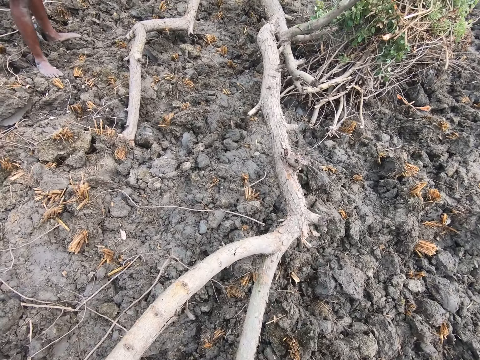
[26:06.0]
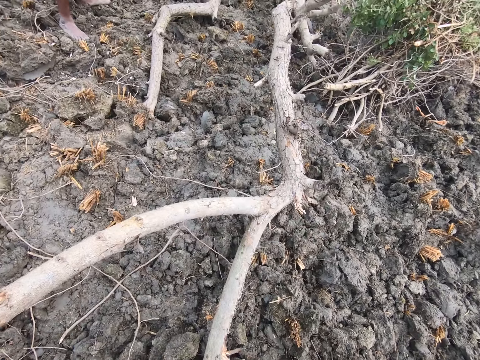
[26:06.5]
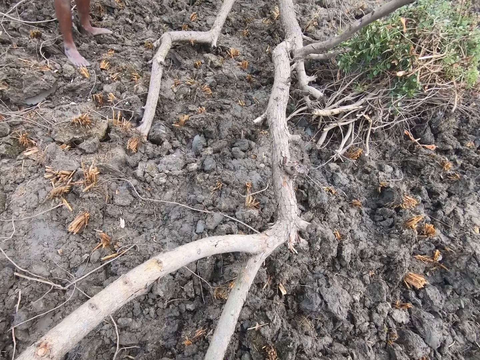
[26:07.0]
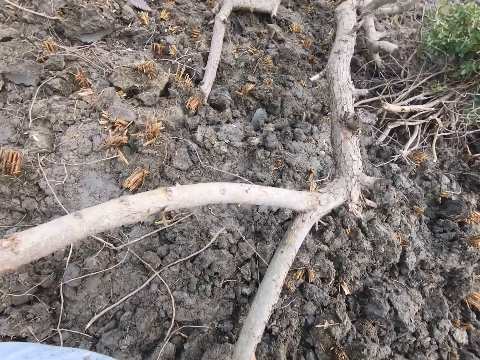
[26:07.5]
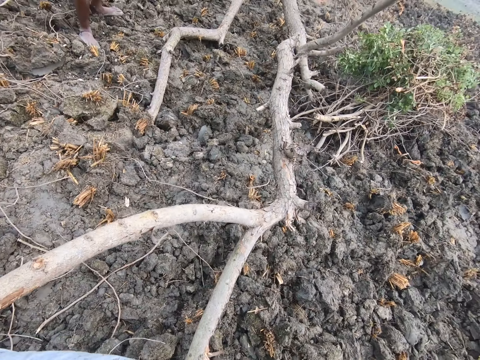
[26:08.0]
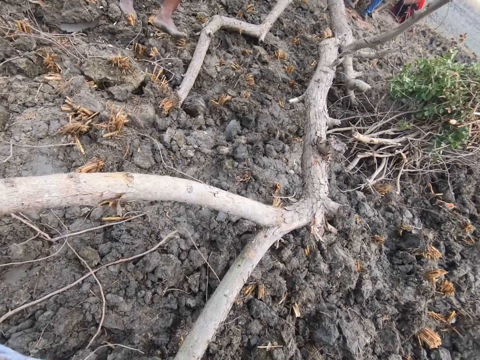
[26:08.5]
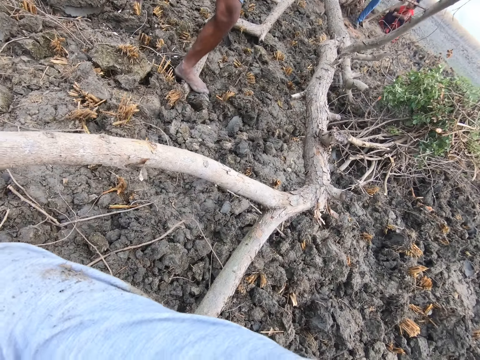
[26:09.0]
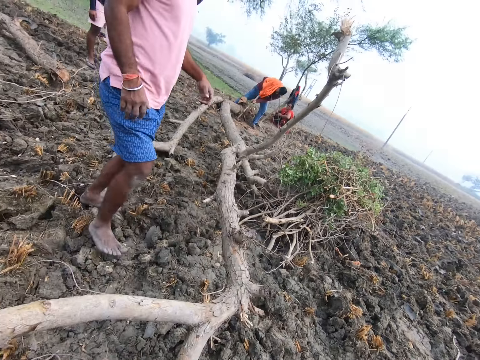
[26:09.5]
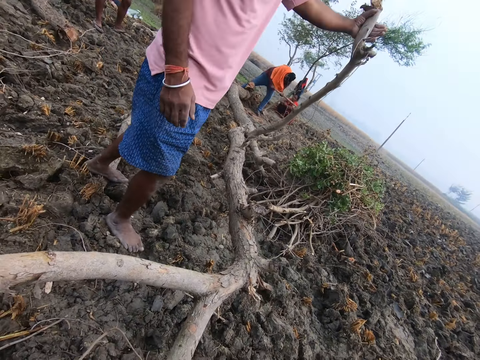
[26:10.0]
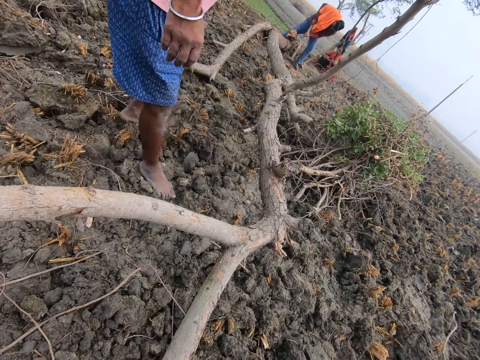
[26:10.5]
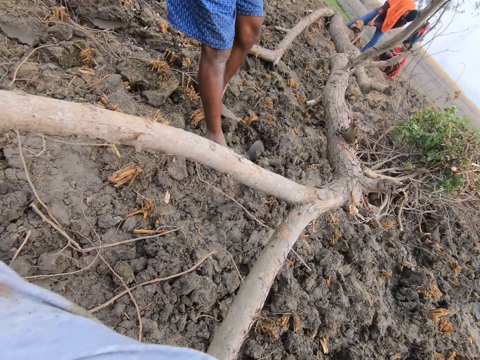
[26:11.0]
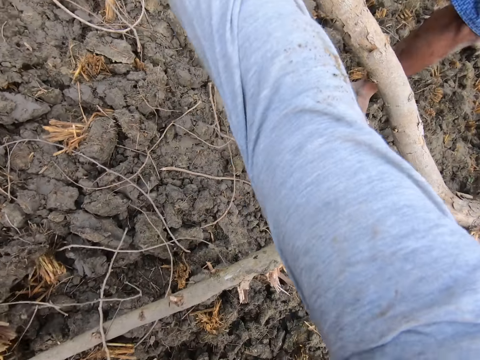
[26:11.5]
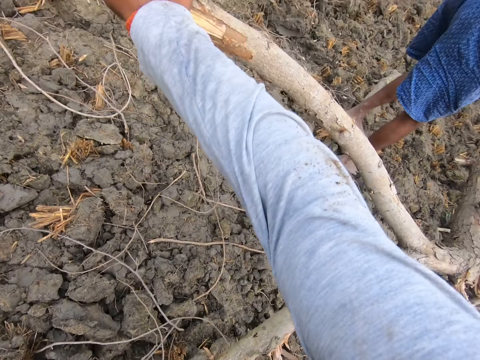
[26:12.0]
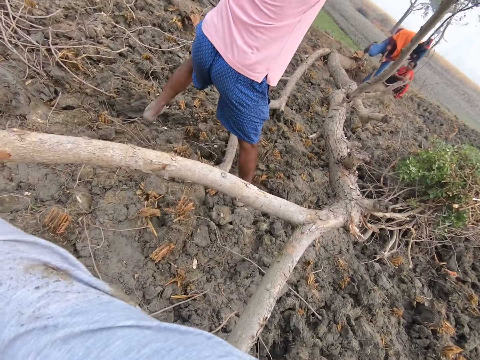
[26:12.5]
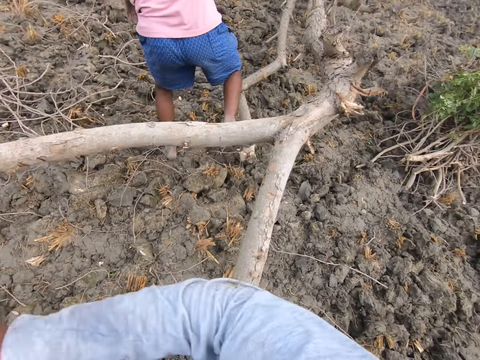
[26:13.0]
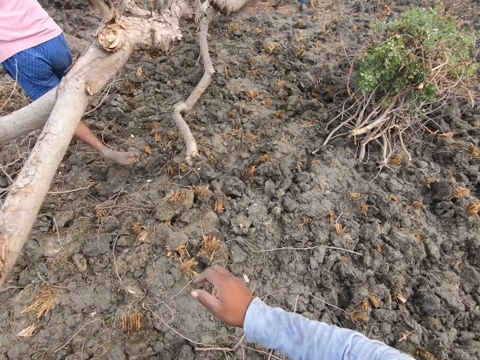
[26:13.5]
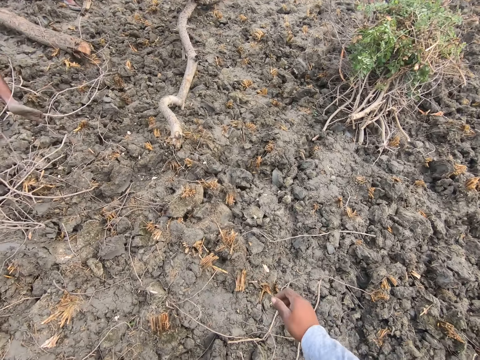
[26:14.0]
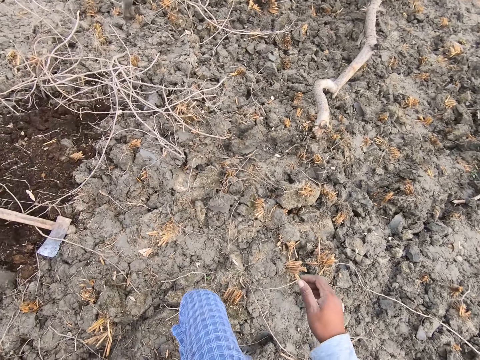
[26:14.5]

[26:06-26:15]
A man straightens a dry tree on the ground. The man pulls the tree with his left hand. The camera wearer pushes the dry tree on the ground.

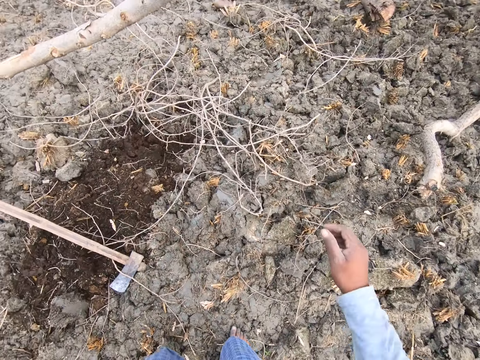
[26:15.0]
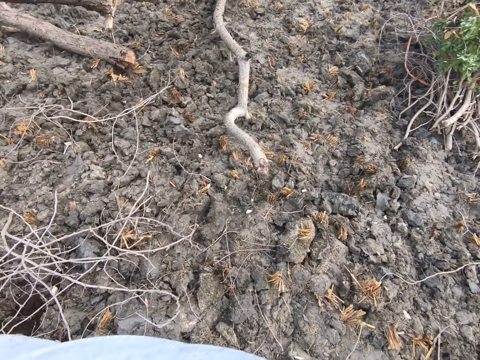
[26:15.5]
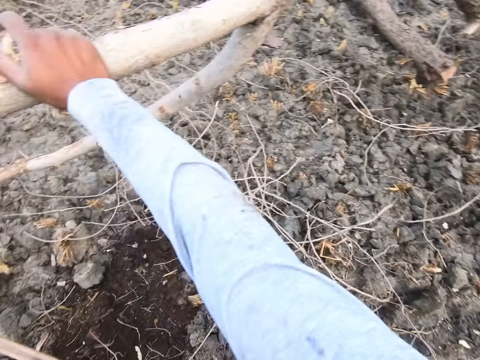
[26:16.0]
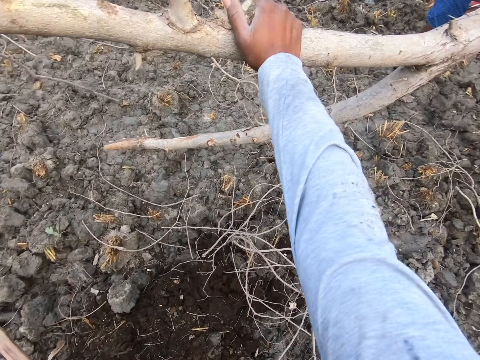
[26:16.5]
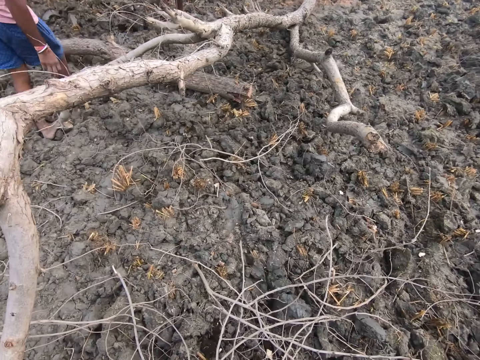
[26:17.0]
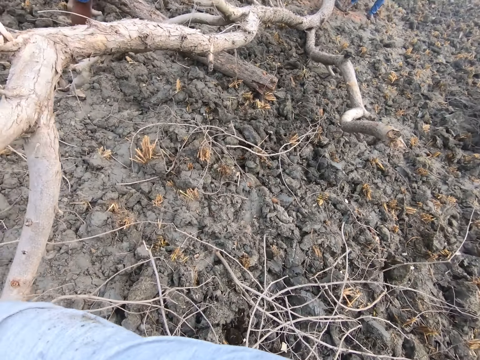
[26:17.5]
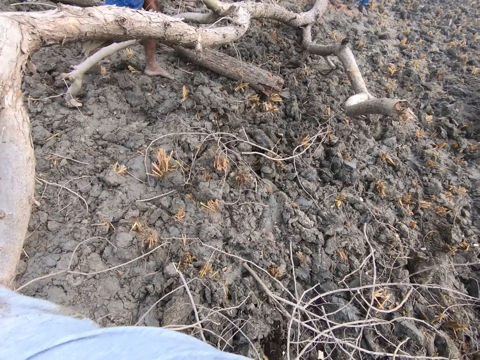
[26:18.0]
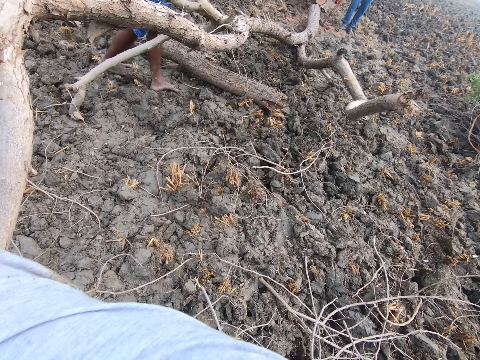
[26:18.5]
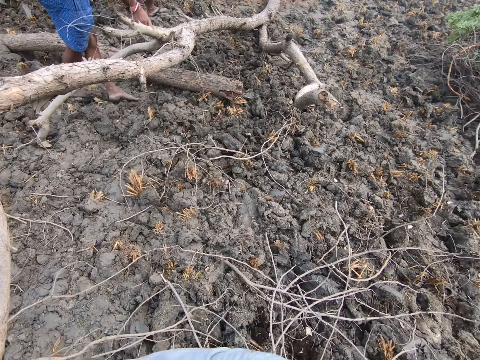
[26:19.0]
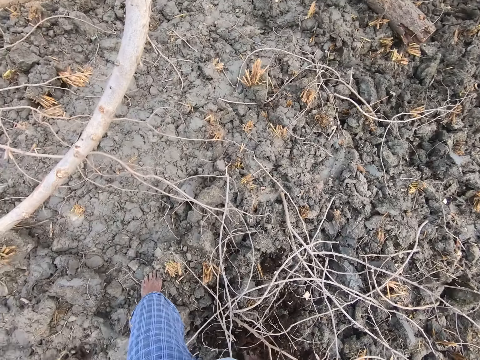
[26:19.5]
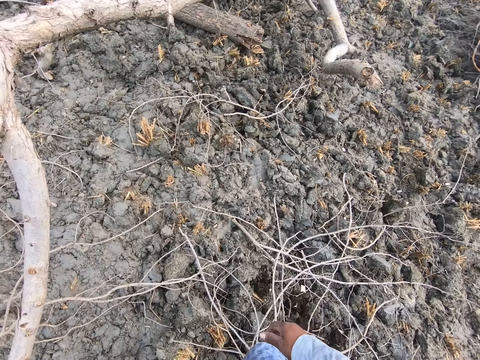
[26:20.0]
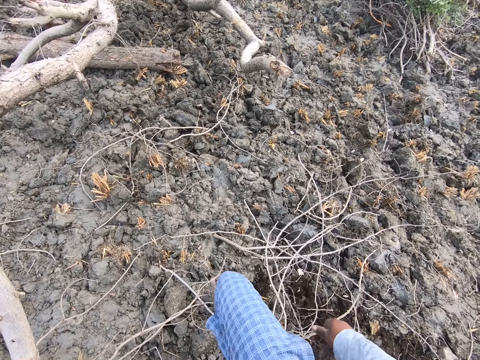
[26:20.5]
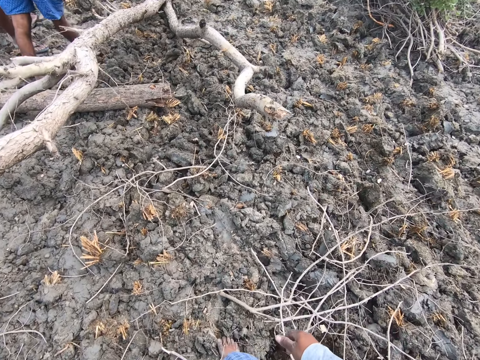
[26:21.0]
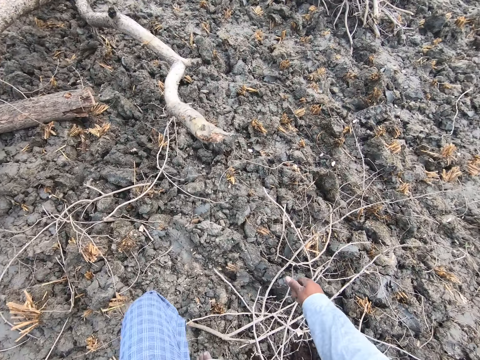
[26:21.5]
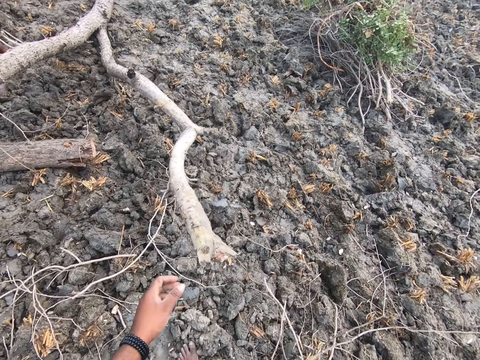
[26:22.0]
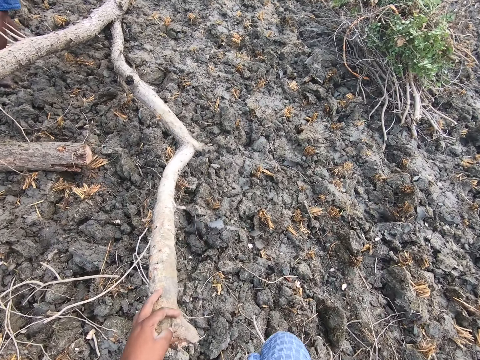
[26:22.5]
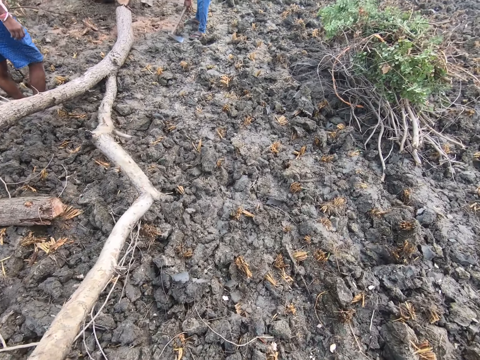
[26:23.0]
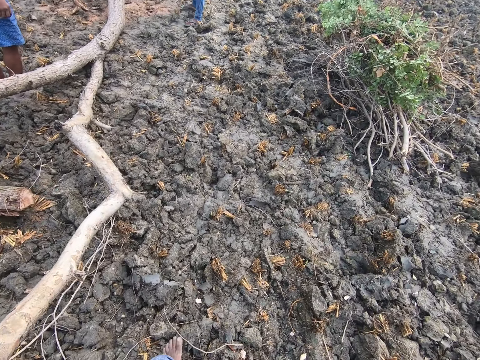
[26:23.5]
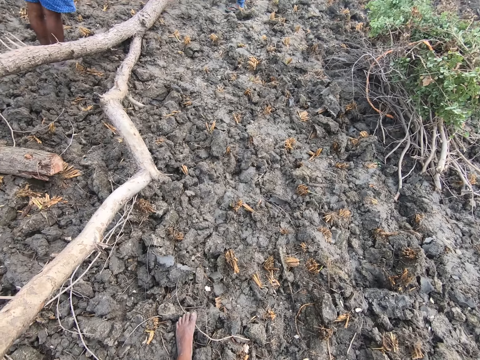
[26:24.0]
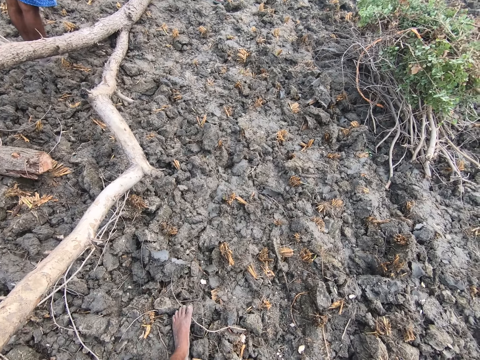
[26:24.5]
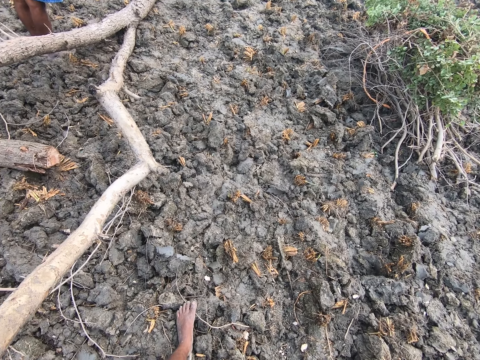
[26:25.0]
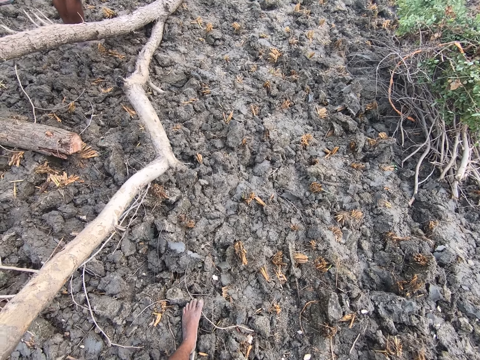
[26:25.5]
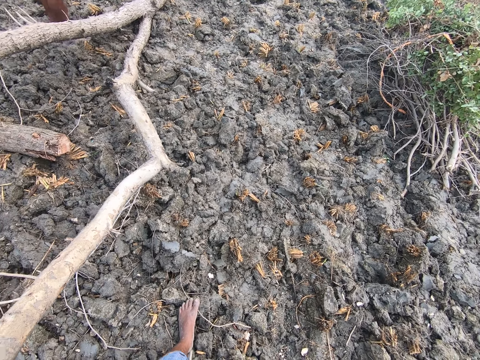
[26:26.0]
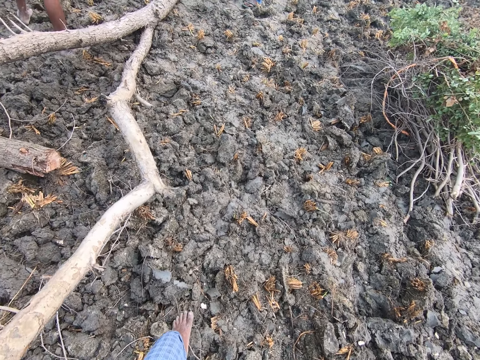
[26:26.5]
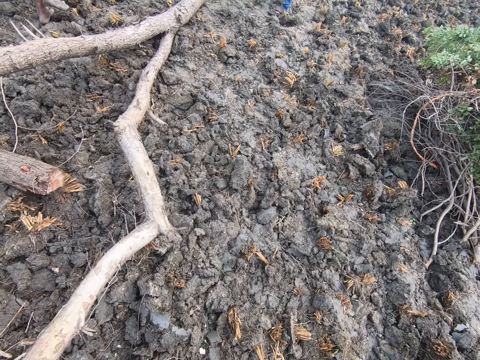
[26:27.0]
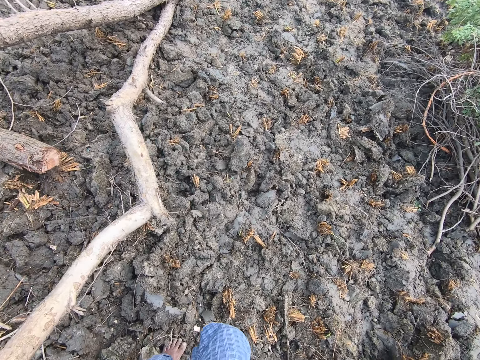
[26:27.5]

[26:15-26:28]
The camera wearer pushes the tree with both hands. A man pulls the tree with his hands. The camera wearer walks in the garden. He touches the dry tree on the ground with his left hand. He interacts with the man and another man.

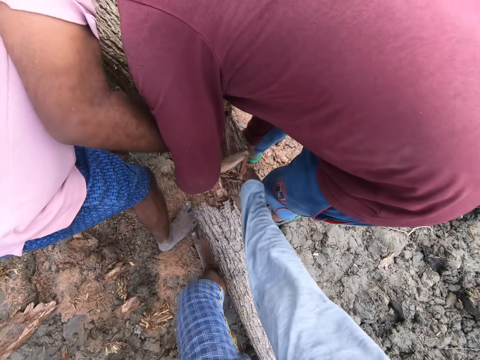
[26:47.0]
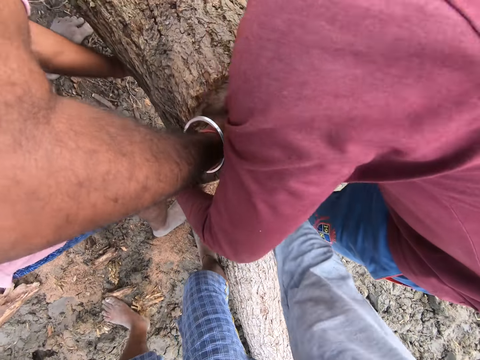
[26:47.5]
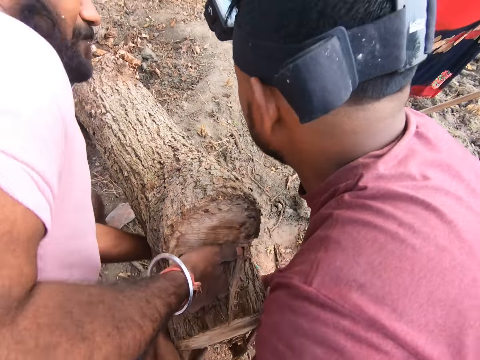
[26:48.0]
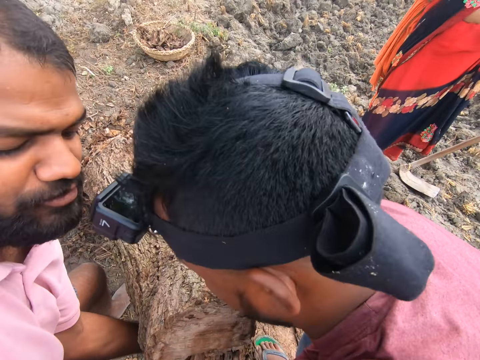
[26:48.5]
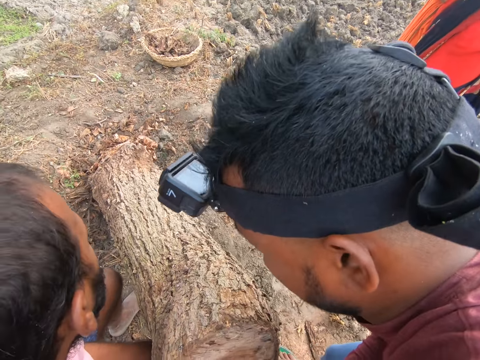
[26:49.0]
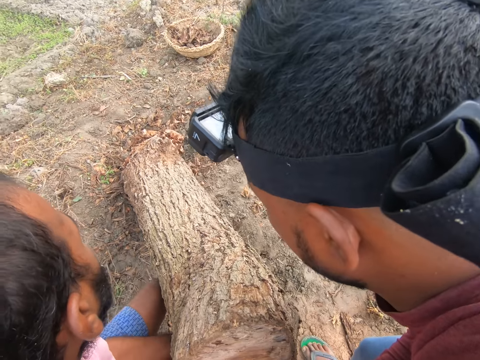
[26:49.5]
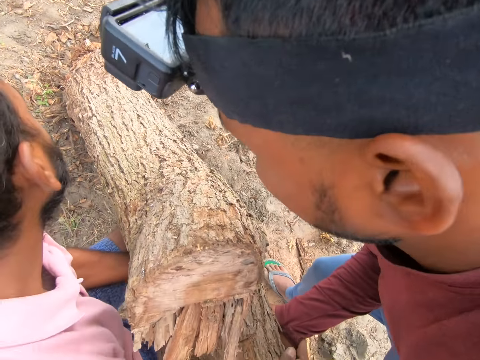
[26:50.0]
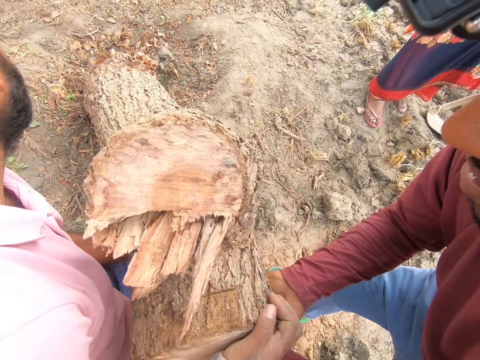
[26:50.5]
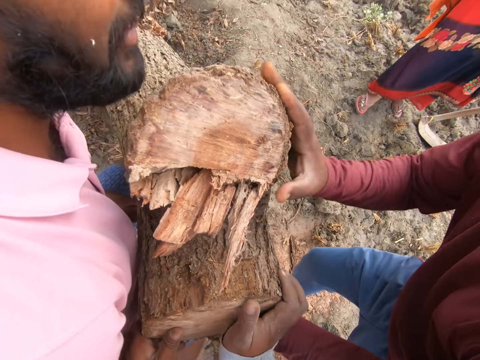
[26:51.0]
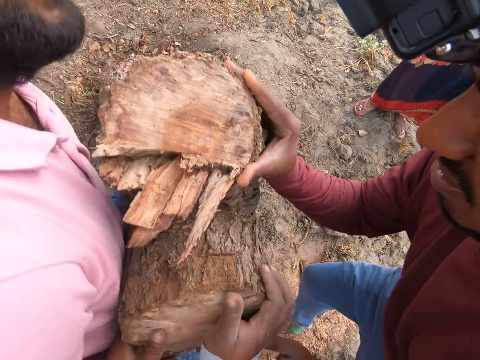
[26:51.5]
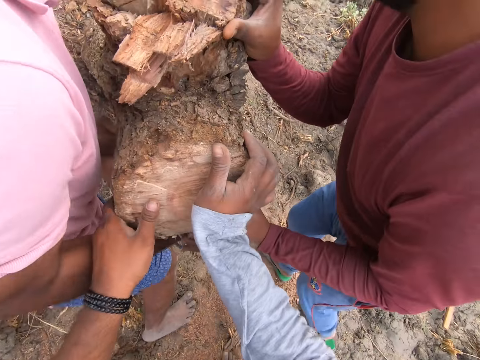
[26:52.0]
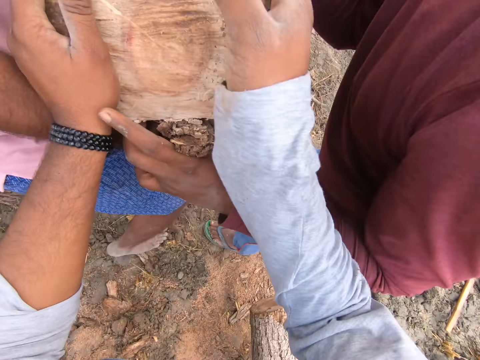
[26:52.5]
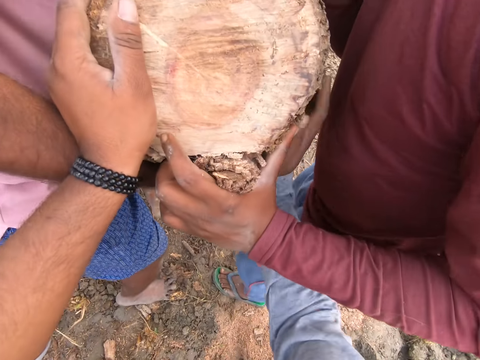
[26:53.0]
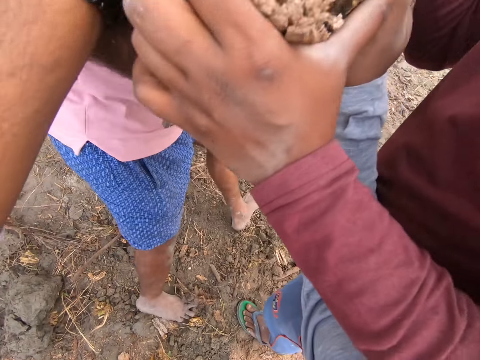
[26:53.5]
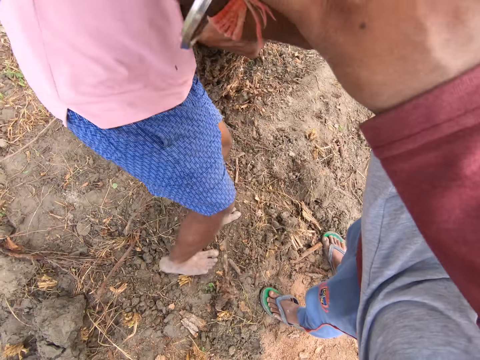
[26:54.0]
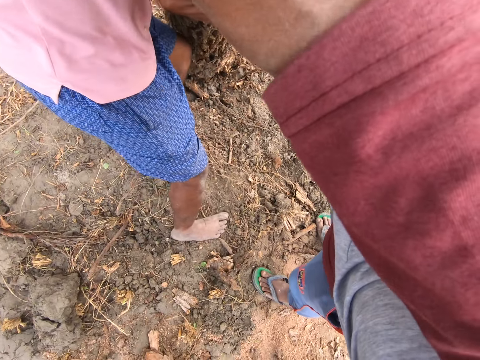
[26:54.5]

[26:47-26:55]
The camera wearer joins a man and another man. They raise the tree up with the men.
